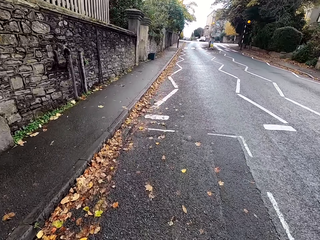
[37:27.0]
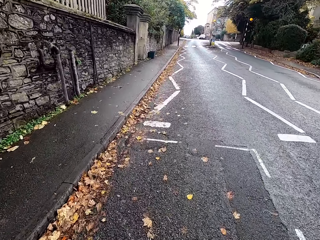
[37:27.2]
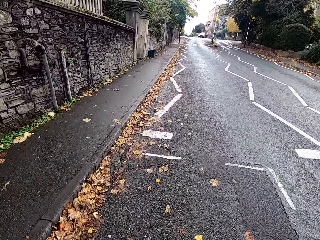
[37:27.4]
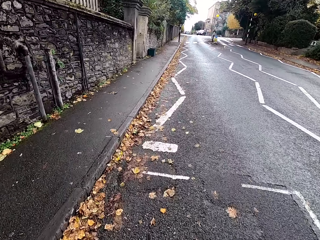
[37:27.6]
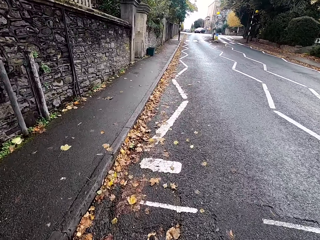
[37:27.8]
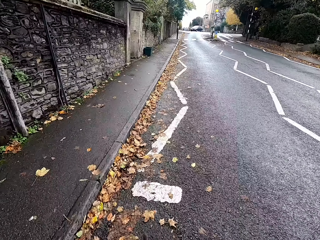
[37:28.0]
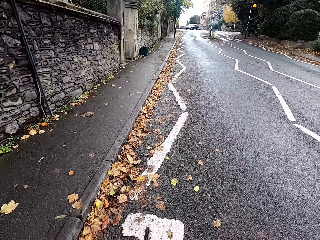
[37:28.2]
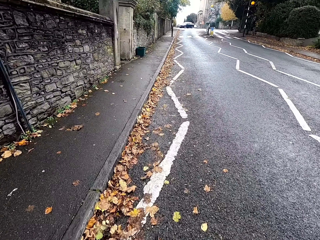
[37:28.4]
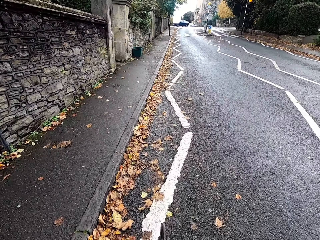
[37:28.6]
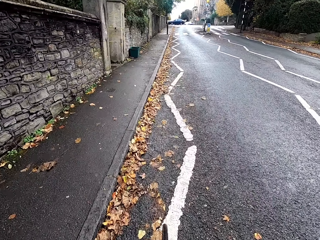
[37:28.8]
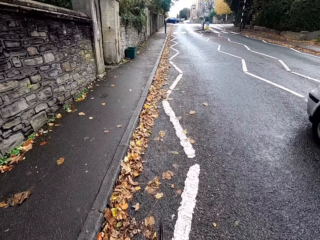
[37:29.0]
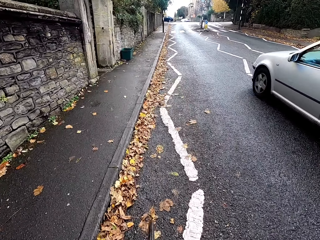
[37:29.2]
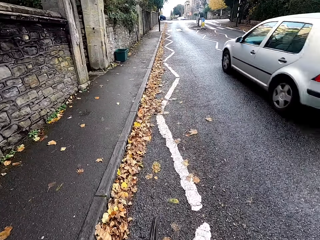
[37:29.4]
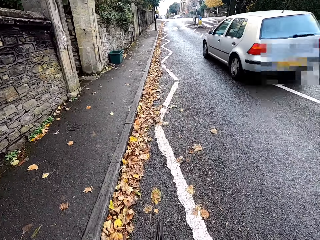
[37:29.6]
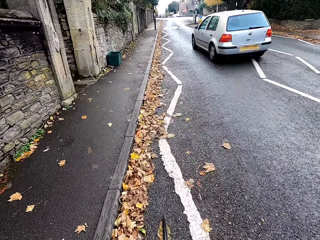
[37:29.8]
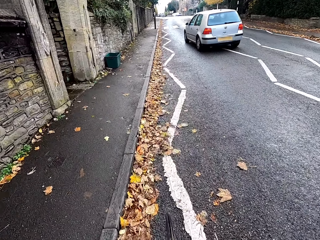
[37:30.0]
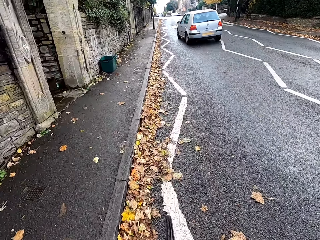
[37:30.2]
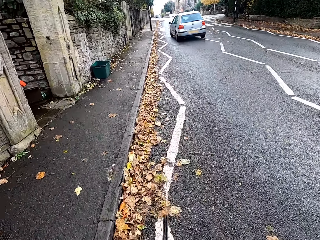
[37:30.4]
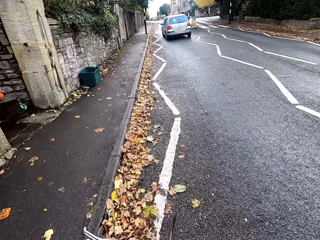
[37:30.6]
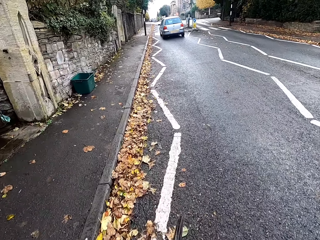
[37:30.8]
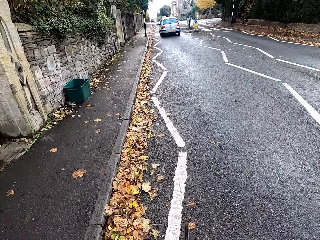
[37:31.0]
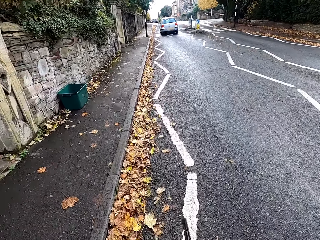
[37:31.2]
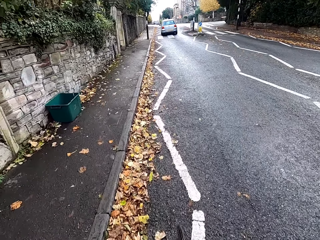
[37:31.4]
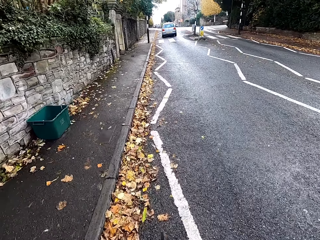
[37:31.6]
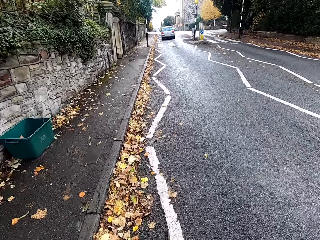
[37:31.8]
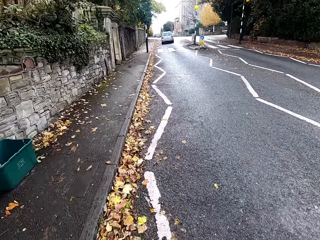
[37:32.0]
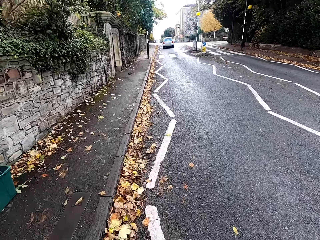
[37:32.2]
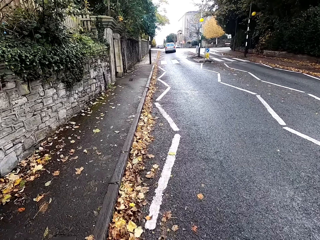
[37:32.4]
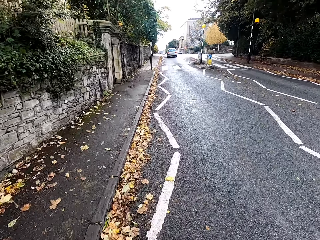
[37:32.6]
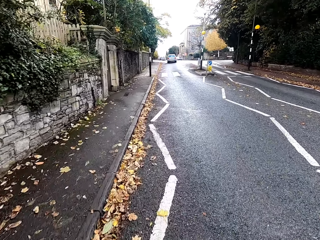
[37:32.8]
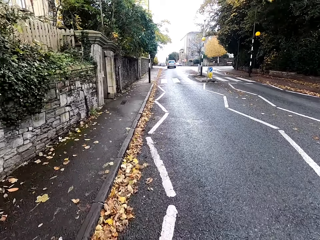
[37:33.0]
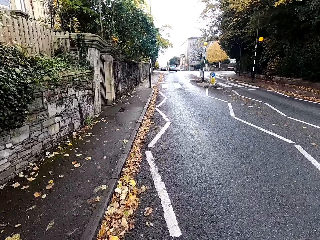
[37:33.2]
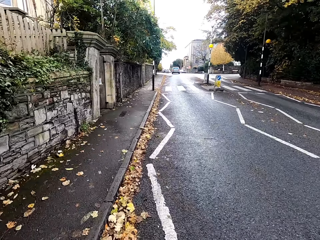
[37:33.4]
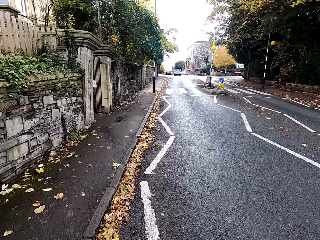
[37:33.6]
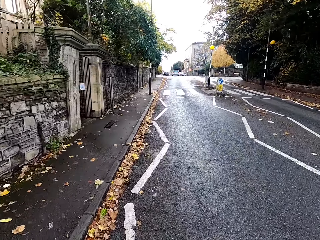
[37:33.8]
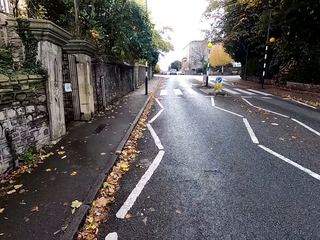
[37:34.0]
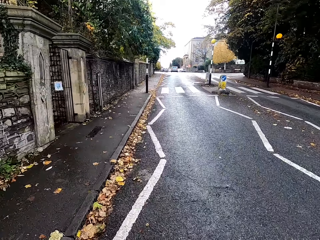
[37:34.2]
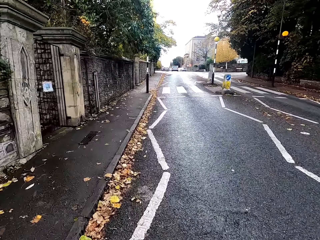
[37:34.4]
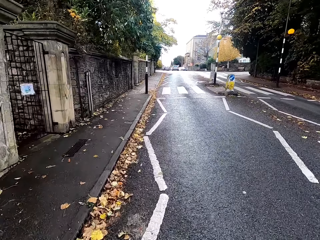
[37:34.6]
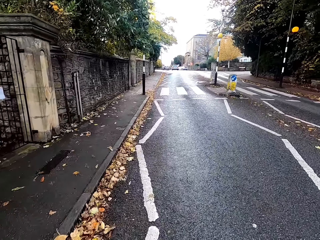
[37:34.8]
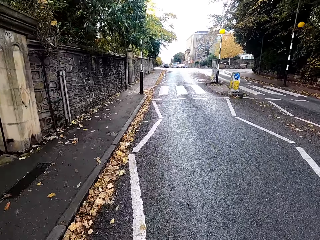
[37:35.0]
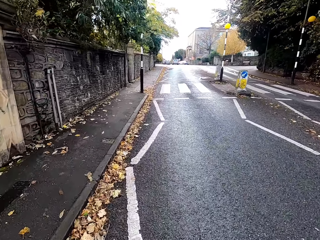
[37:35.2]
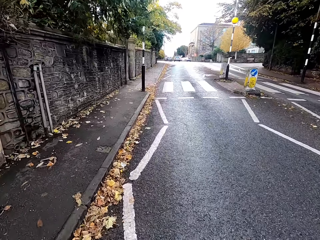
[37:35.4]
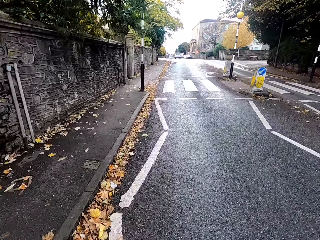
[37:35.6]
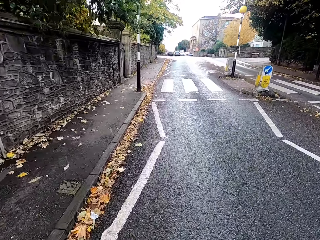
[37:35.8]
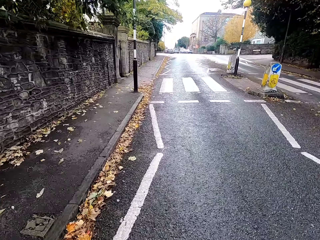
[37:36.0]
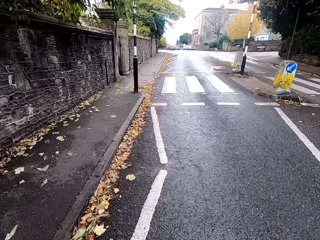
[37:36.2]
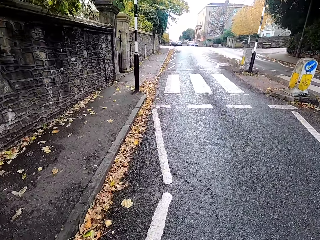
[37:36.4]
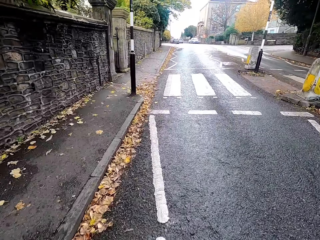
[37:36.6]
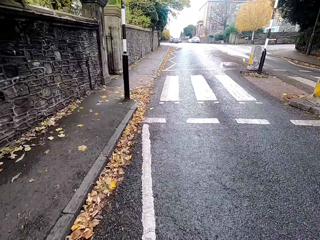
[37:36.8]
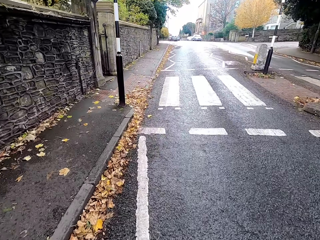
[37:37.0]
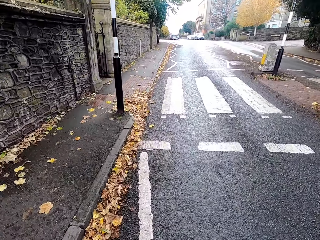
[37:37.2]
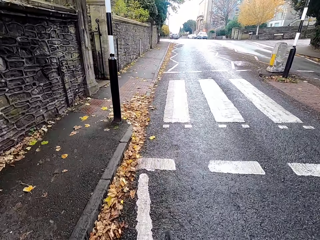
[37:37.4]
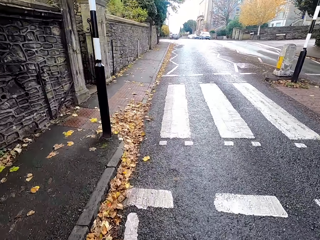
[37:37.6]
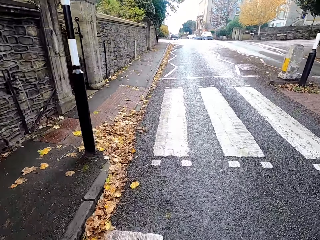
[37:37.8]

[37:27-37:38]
A white car drives past the camera wearer.

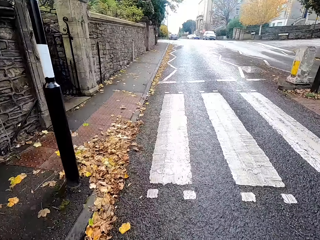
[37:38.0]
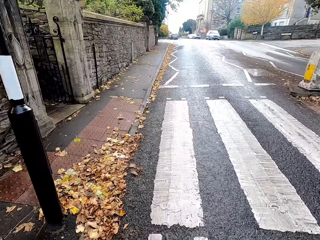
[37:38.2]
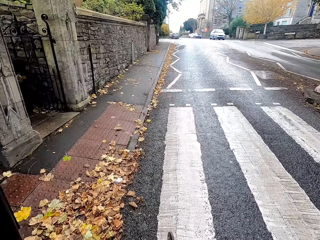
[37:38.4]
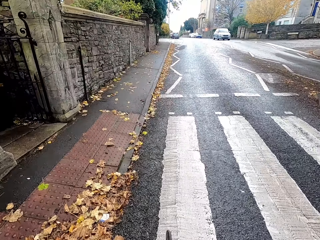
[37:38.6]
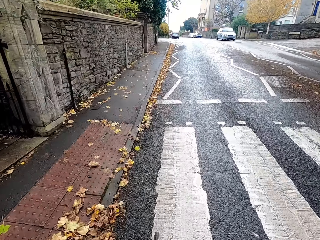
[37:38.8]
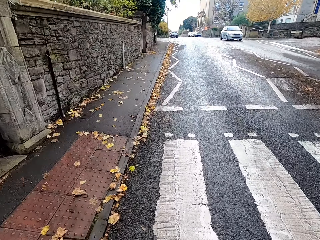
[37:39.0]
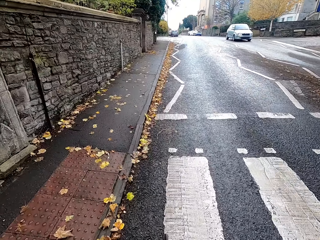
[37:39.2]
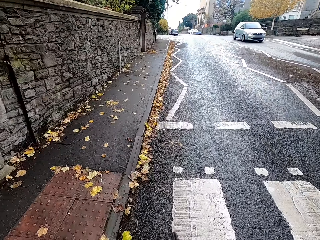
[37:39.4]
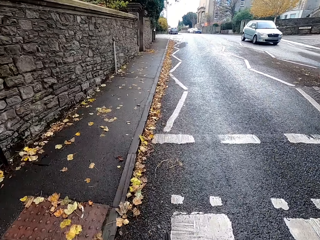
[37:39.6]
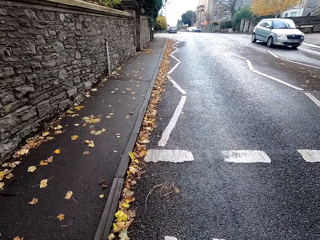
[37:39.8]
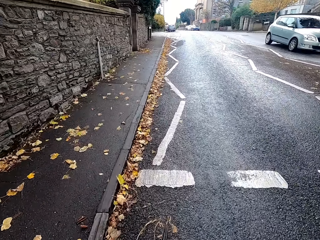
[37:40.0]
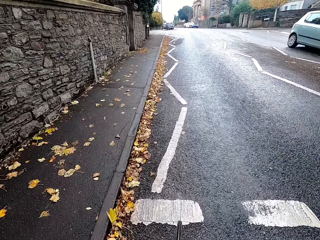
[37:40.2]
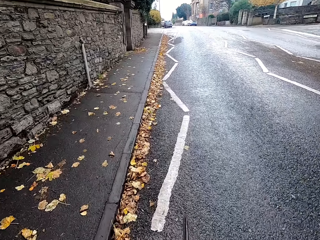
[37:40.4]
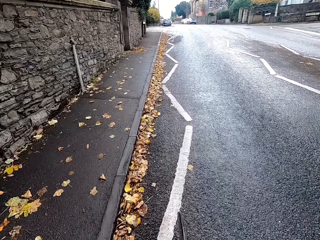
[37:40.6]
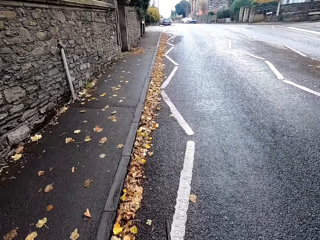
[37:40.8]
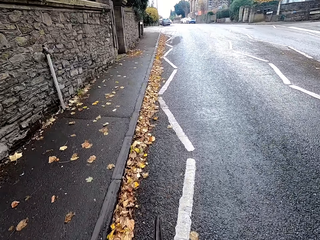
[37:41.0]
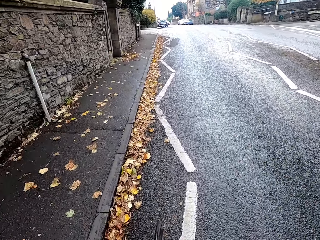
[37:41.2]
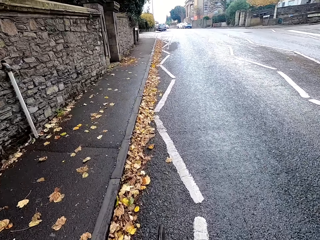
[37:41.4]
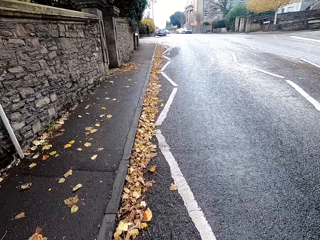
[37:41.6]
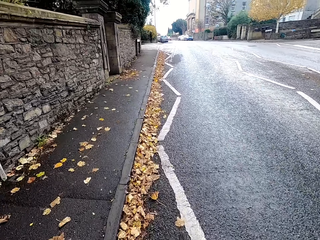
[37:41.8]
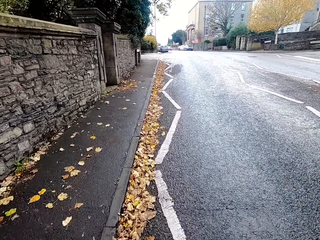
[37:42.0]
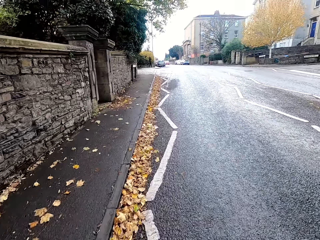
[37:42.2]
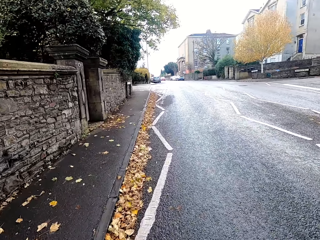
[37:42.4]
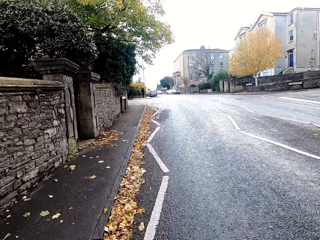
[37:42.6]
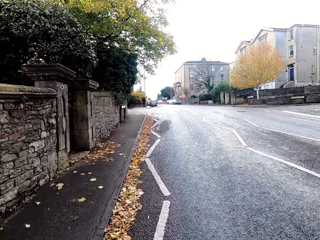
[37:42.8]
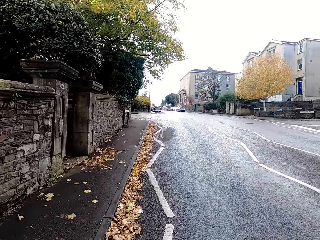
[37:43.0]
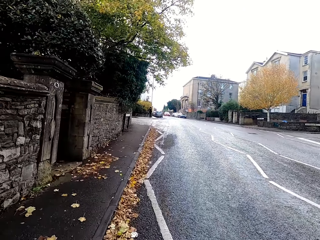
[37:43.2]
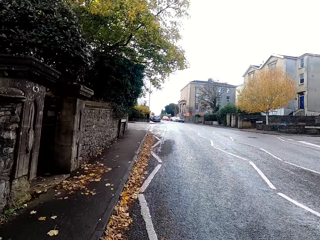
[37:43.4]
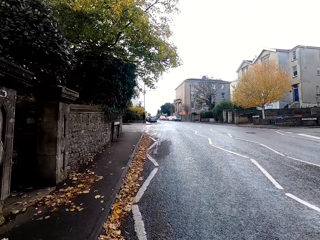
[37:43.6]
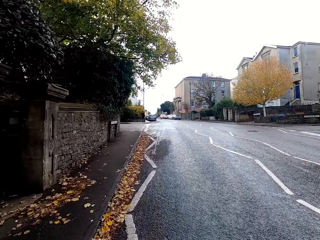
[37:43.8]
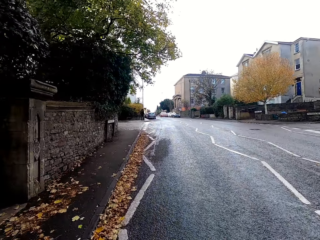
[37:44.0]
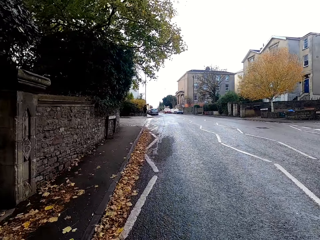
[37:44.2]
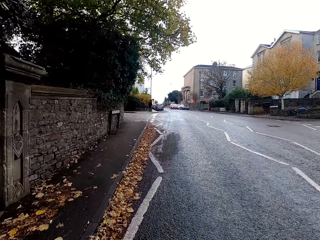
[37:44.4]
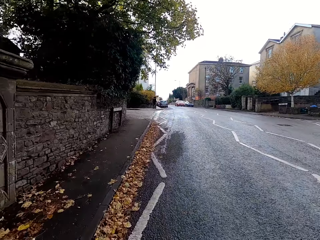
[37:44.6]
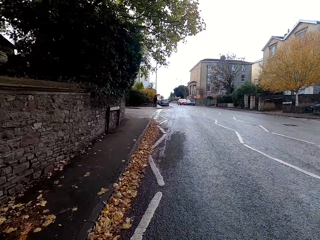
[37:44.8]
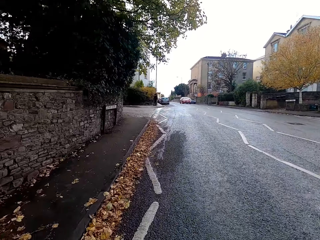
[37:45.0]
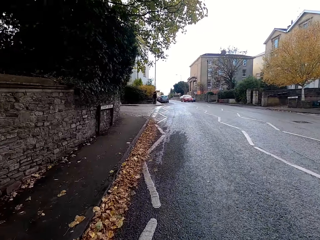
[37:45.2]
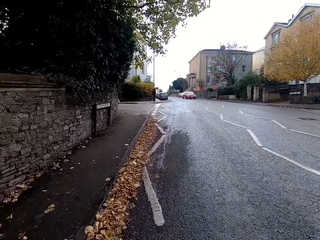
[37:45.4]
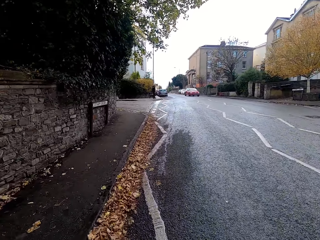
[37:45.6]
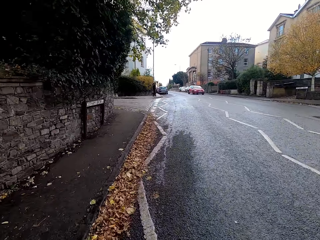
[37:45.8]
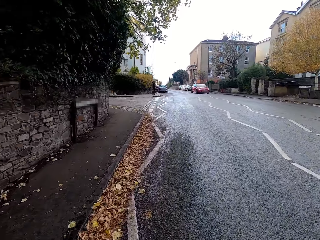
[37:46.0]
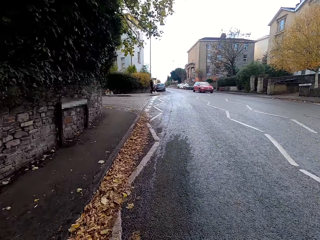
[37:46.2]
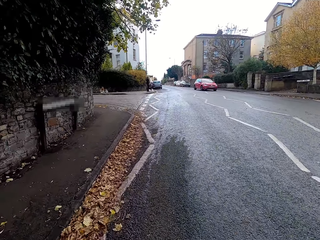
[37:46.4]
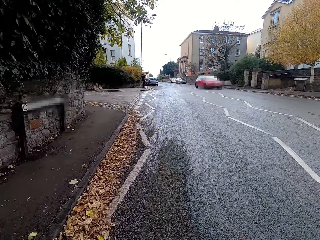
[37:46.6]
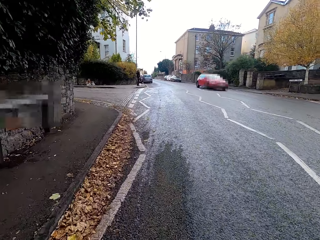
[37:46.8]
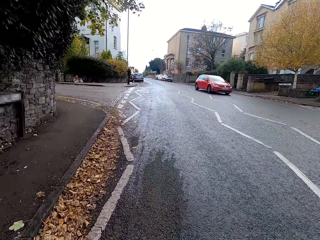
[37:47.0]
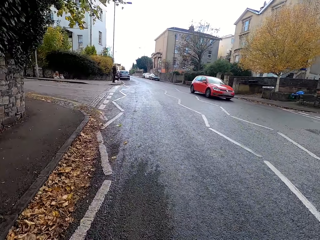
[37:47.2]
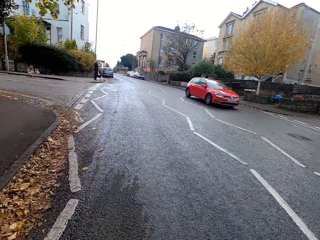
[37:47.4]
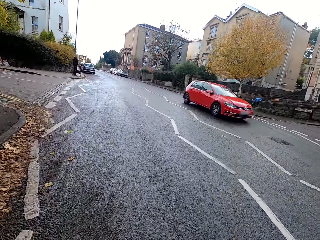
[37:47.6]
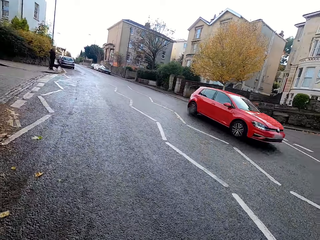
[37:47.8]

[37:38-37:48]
A white car drives past the camera wearer.
